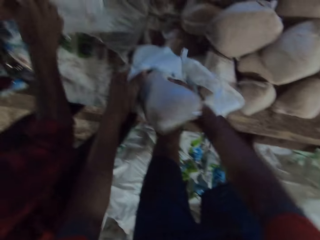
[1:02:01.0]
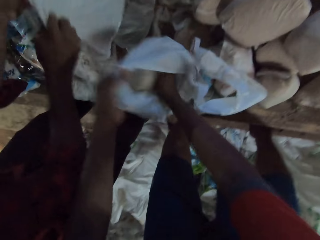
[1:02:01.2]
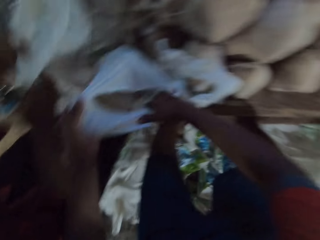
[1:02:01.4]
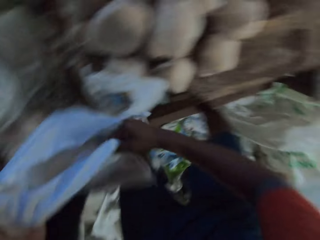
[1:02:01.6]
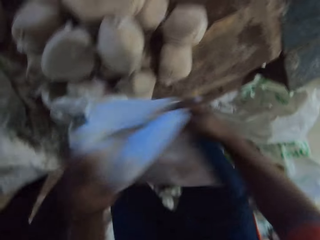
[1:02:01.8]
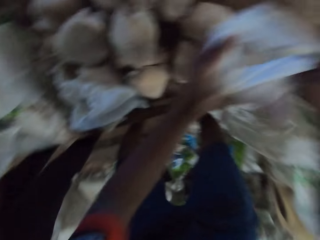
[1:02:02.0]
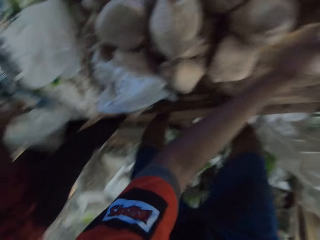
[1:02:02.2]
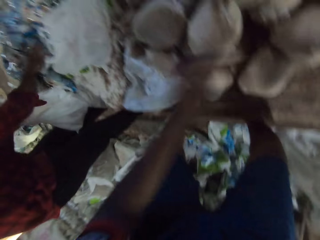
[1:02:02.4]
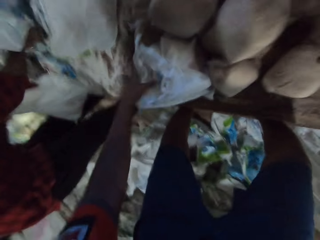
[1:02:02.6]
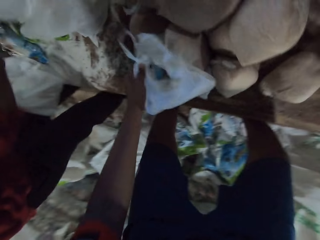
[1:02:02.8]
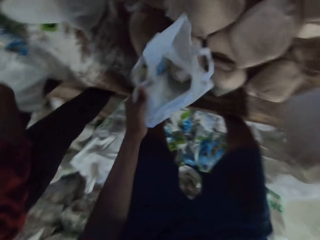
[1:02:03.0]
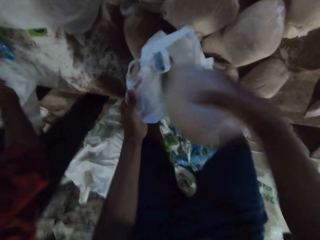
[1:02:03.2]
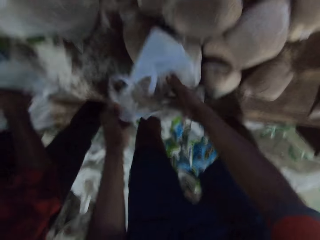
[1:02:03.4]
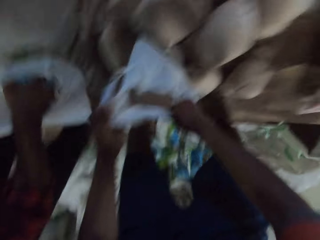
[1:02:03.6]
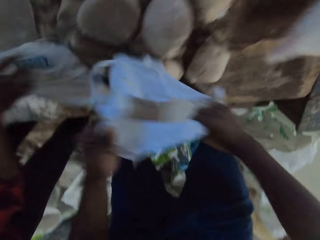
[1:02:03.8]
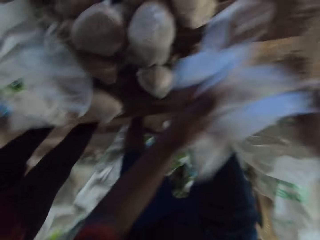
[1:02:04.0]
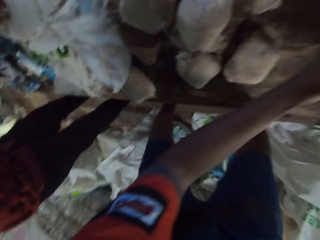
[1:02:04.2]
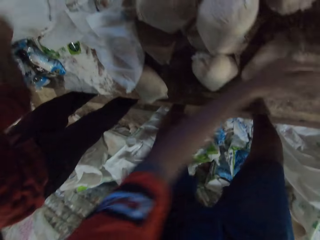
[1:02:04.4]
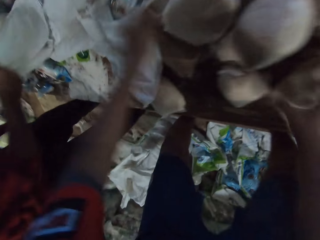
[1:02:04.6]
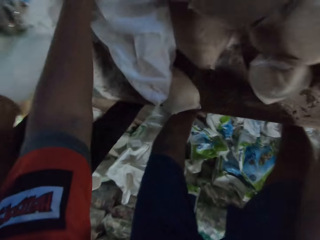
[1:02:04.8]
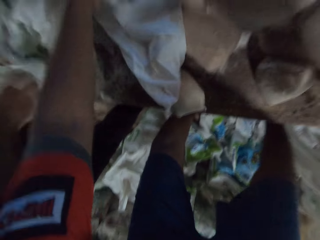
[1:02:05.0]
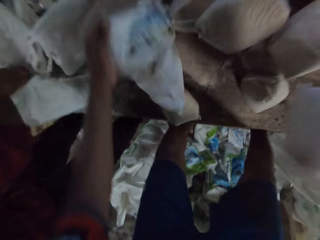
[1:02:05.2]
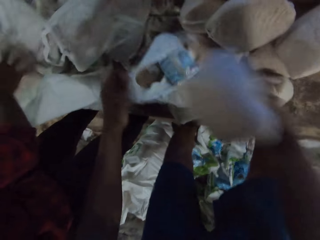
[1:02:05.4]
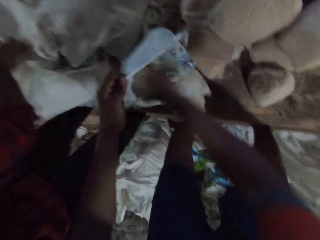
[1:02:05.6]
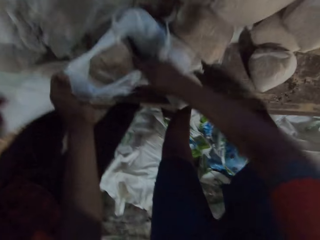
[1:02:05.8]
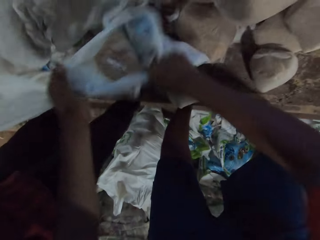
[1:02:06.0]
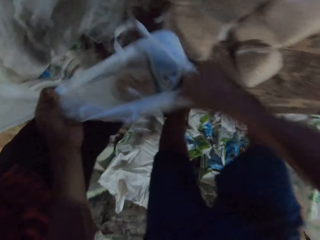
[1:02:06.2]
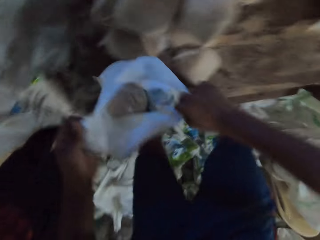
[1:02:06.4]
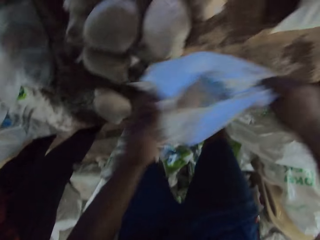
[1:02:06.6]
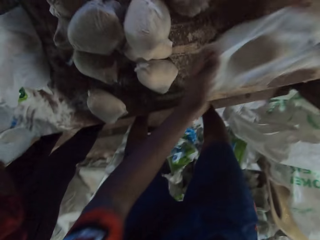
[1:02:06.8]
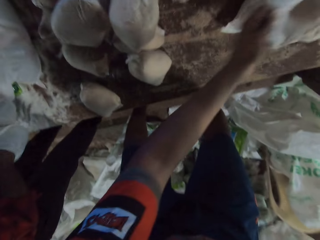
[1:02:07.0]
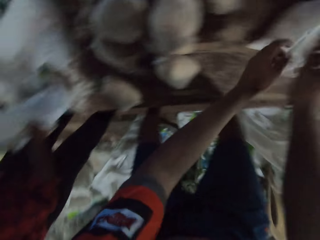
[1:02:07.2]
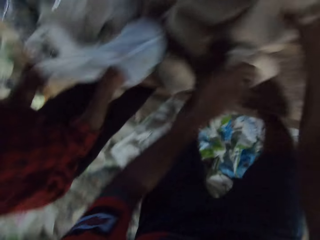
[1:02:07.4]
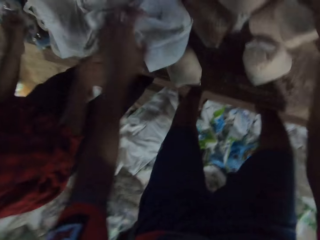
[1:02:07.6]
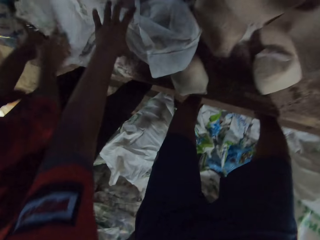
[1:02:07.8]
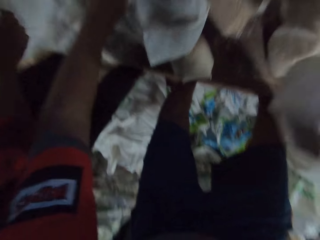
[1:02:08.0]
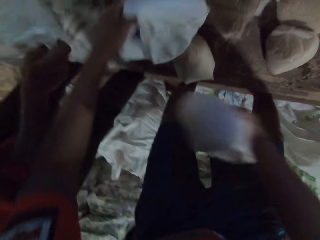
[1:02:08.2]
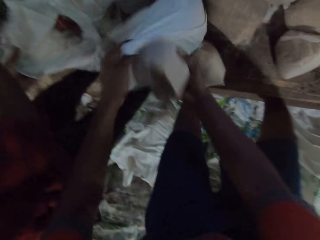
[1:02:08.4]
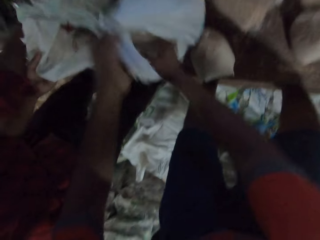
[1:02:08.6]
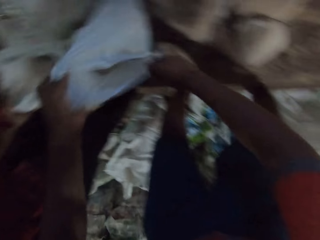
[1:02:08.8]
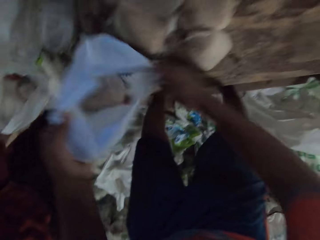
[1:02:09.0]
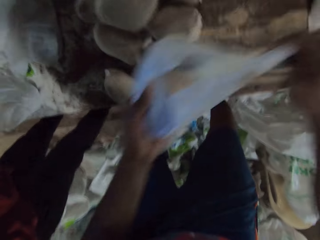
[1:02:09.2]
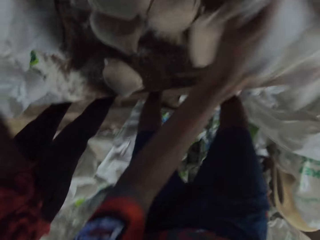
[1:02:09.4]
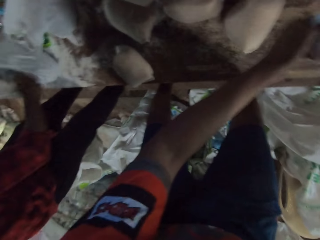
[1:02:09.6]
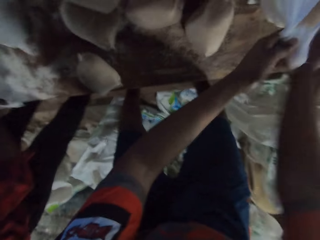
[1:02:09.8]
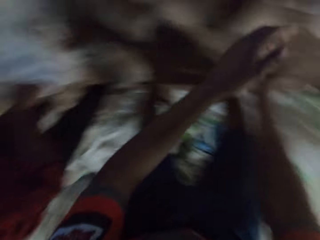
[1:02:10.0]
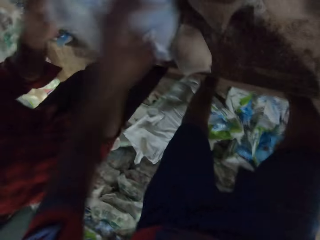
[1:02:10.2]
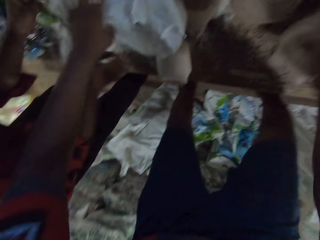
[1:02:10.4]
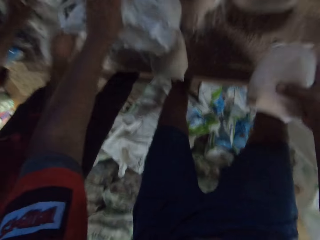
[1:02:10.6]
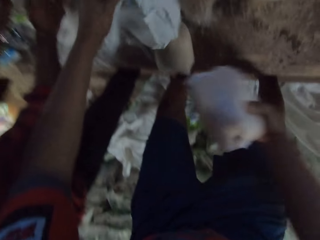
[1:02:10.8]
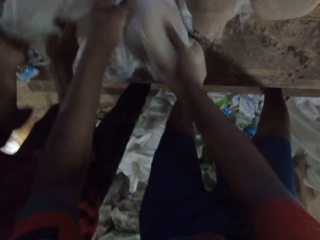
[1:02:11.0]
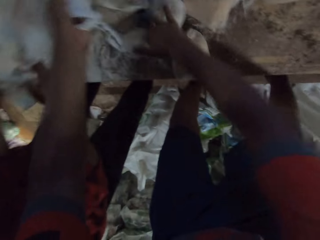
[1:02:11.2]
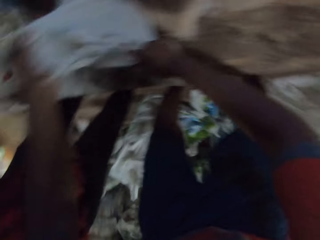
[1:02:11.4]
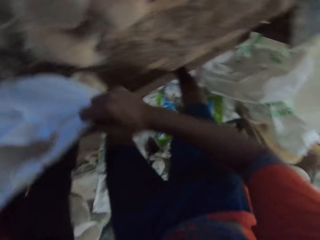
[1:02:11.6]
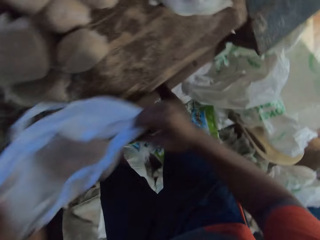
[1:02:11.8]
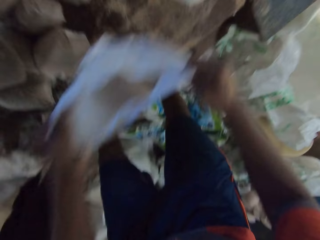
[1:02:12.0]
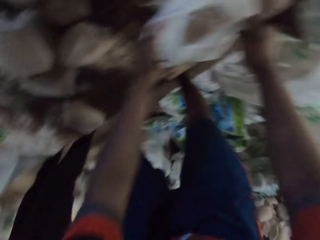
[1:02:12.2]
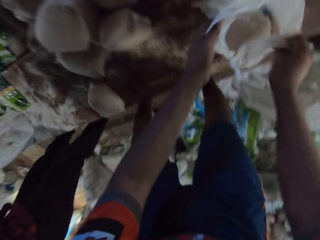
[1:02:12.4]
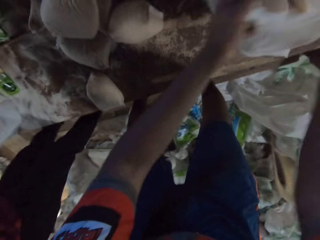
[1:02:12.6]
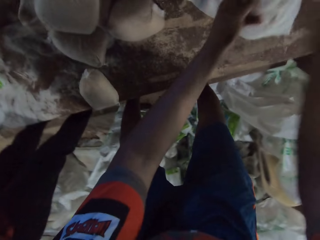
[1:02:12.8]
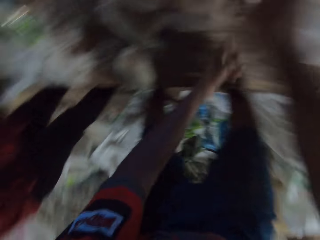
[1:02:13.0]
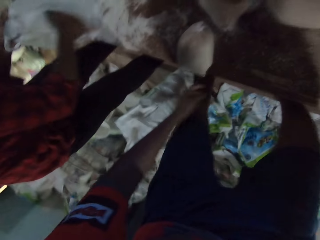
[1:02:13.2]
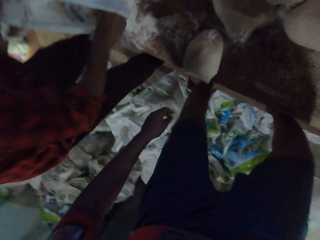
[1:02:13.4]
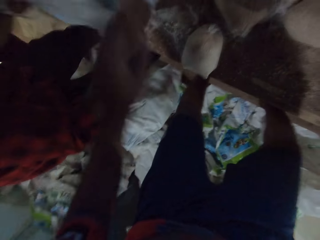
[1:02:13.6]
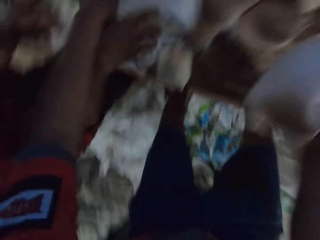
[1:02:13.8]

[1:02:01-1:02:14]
The camera wearer puts a pack of wheat flour in a carrier bag on the table with his right hand. He carries the carrier bag from the table with both hands. He drops the carrier bag on the table with both hands. A man picks up a pack of soap from the table with his right hand. The camera wearer picks up the pack of wheat flour from the table with his right hand. He holds the carrier bag on the table with his left hand. The man puts the pack of soap in the carrier bag in his left hand with his right hand. The camera wearer puts the pack of wheat flour in the carrier bag on the table with his right hand. He carries the carrier bag from the table with both hands. The man drops the carrier bag on the table with both hands. The camera wearer drops the carrier bag on the table with both hands. The man carries the carrier bag from the table with both hands and drops the carrier bag on the table with both hands. The camera wearer holds the carrier bag on the table with his left hand. He picks up the pack of wheat flour from the table with his right hand. He puts the pack of wheat flour in the carrier bag on the table with his right hand. The man carries the carrier bag from the table with both hands. The camera wearer carries the carrier bag from the table with both hands. He drops the carrier bag on the table with both hands. The man drops the carrier bag on the table with both hands. The camera wearer picks up the pack of wheat flour from the table with his right hand. The man carries the carrier bag from the table with his left hand. The camera wearer holds the carrier bag on the table with his left hand. The man picks up the pack of soap from the table with his right hand. The camera wearer puts the pack of wheat flour in the carrier bag on the table with his right hand. He carries the carrier bag from the table with both hands. He drops the carrier bag on the table with both hands. The man puts the pack of soap in the trainer in his left hand with his right hand and drops the carrier bag on the table with both hands. The camera wearer picks up the pack of wheat flour from the table with his right hand. He holds the carrier bag on the table with his left hand. The man carries the carrier bag from the table with both hands. The camera wearer puts the pack of wheat flour in the carrier bag on the table with his right hand. He carries the carrier bag from the table with both hands. He drops the carrier bag on the table with both hands. He picks up the pack of wheat flour from the table with his right hand. The man drops the carrier bag on the table with both hands.

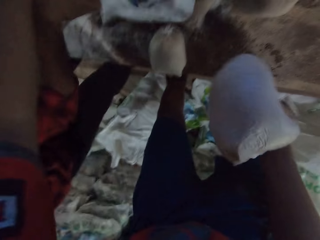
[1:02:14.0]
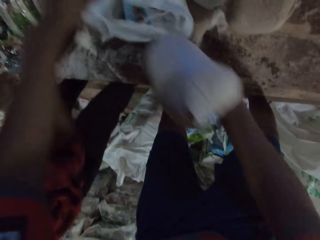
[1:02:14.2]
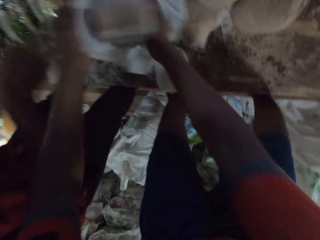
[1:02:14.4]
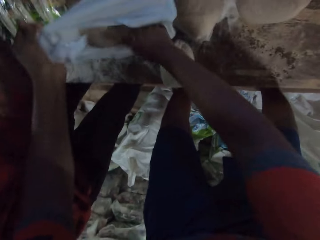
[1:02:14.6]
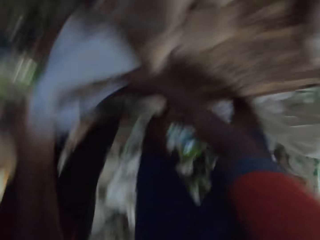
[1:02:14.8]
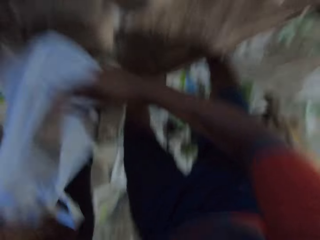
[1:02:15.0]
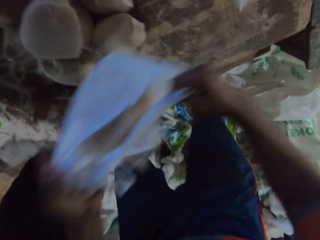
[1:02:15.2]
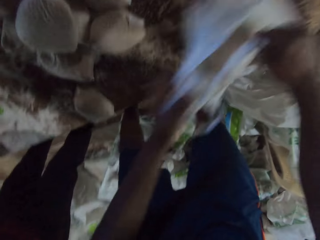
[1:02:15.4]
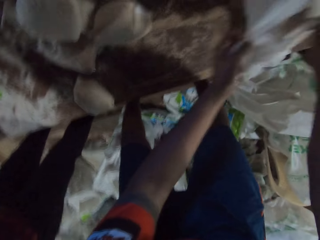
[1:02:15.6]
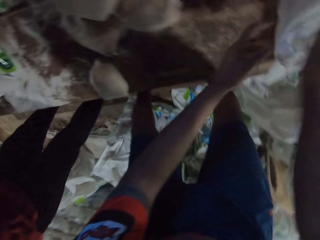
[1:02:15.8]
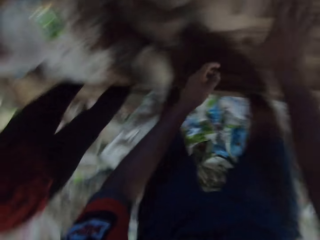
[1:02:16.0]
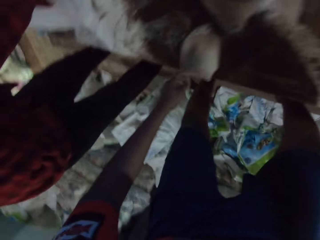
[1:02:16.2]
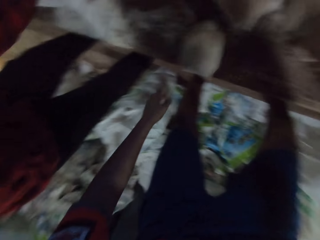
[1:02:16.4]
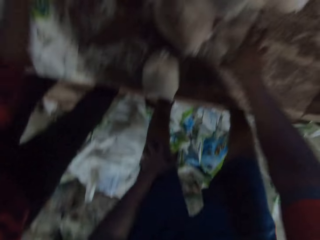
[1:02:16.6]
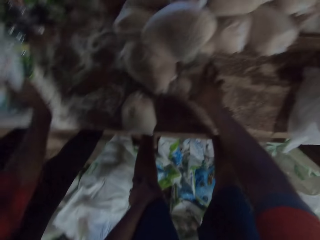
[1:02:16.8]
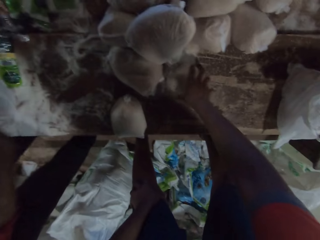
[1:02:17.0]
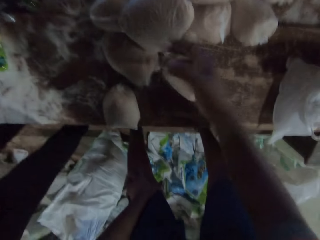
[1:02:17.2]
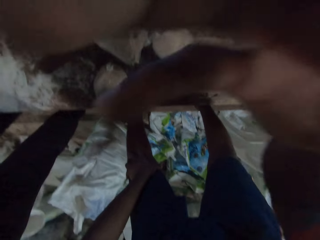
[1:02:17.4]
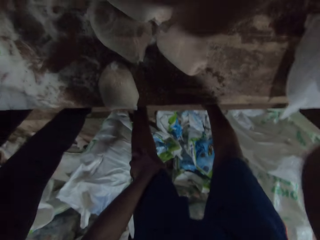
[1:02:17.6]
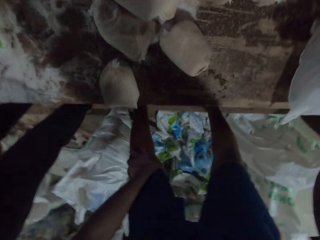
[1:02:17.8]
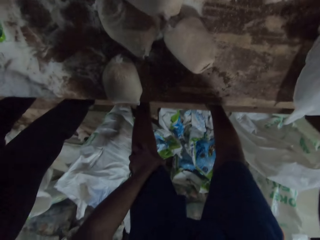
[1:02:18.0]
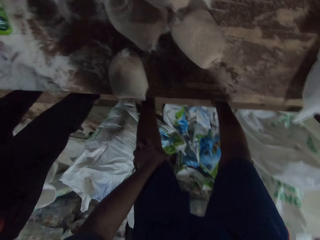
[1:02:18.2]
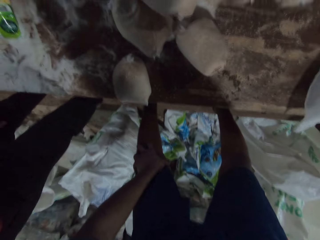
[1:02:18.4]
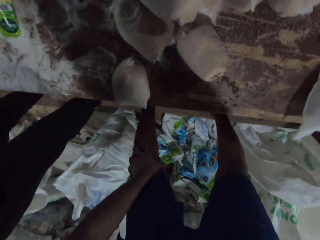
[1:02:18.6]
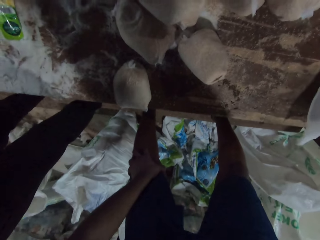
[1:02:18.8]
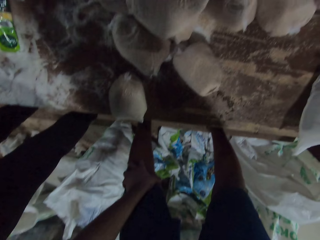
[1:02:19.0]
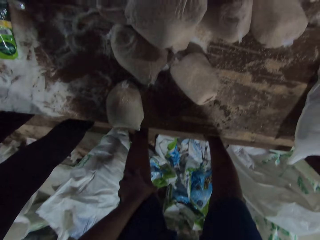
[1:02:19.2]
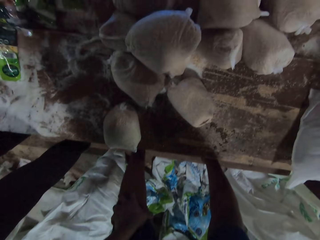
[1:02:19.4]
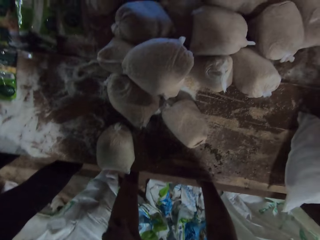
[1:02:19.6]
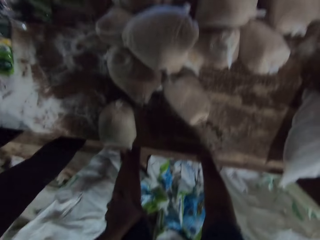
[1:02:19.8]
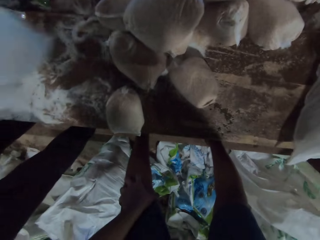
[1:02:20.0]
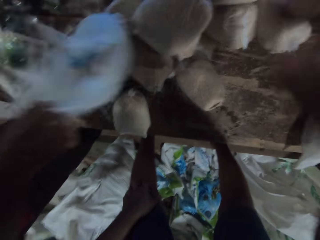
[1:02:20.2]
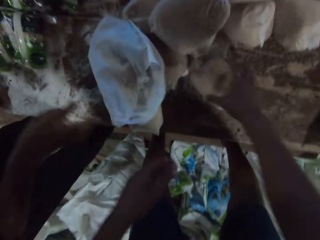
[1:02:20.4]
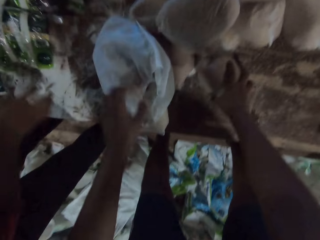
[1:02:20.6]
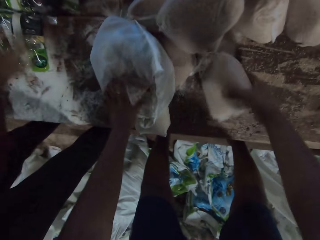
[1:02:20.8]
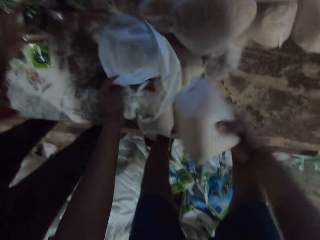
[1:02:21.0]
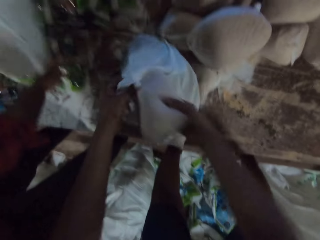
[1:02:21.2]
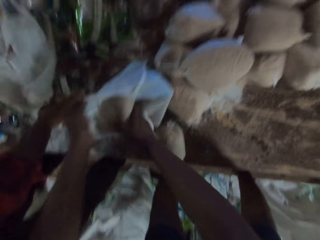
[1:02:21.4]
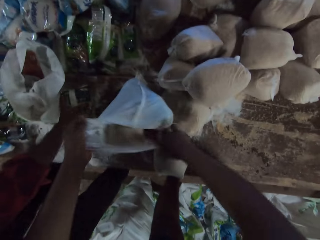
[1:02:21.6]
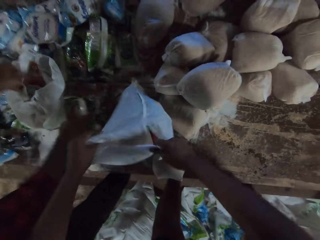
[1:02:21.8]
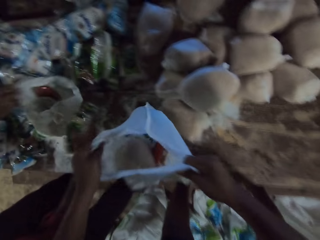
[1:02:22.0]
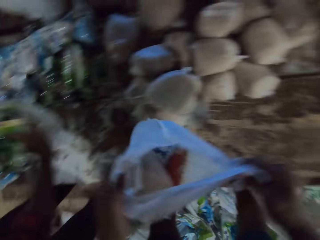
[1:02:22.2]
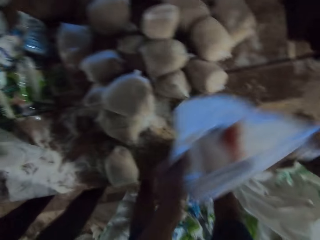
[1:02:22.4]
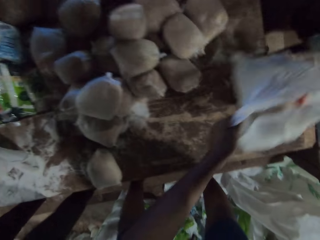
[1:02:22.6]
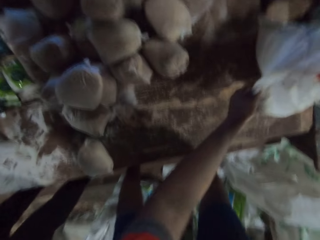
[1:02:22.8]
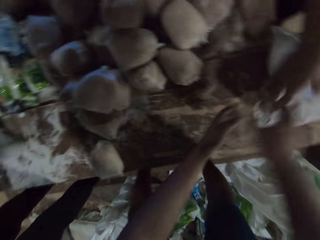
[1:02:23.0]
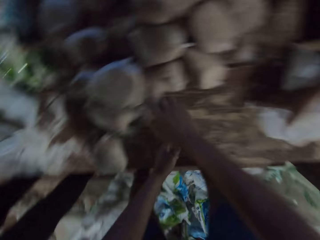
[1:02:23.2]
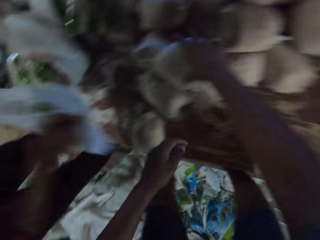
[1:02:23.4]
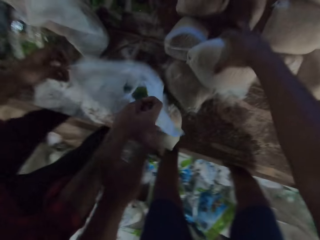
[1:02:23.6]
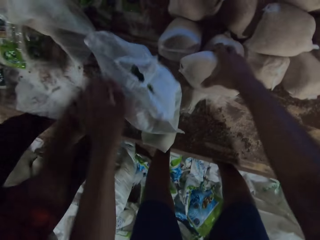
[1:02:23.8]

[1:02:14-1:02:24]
The camera wearer holds a carrier bag on the table with his left hand. He puts the pack of wheat flour in the carrier bag on the table with his right hand. He carries the carrier bag from the table with both hands. He drops the carrier bag on the table with both hands. He touches the pack of wheat flour on the table with his right hand. A man puts a pack of soap in a carrier bag in his left hand with his right hand. The camera wearer touches a camera on his head with his right hand. The man drops the carrier bag on the table with both hands. The camera wearer picks up the carrier bag from the table with his left hand. He holds the carrier bag on the table with his left hand. The man picks up the pack of soap from the table with his right hand. The camera wearer puts the pack of wheat flour in the carrier bag on the table with his right hand. He carries the carrier bag from the table with both hands. The man holds a carrier bag on the table with his left hand. The camera wearer drops the carrier bag on the table with both hands. Another man carries the carrier bag from the table with his right hand. The camera wearer picks up the pack of wheat flour from the table with his right hand.
